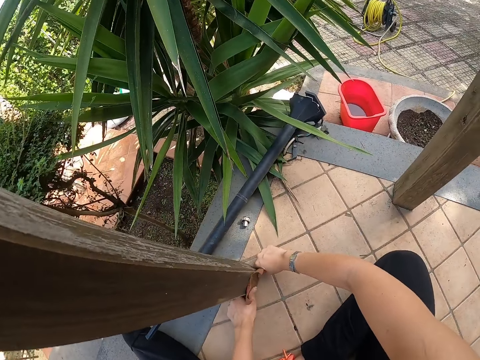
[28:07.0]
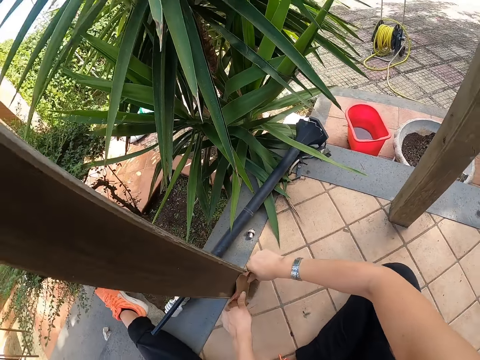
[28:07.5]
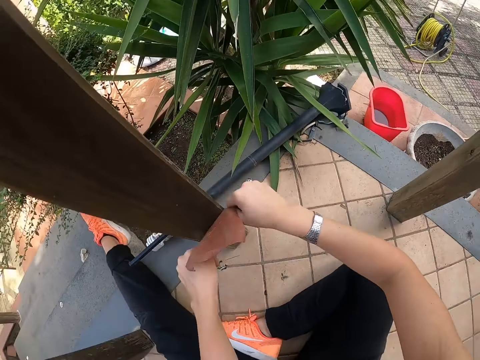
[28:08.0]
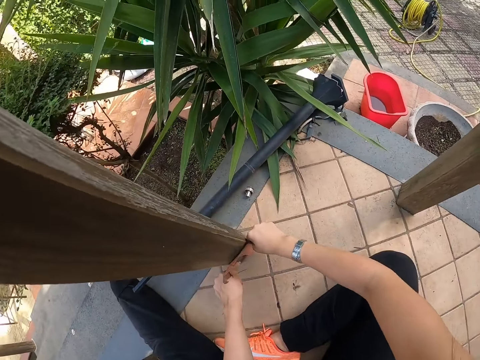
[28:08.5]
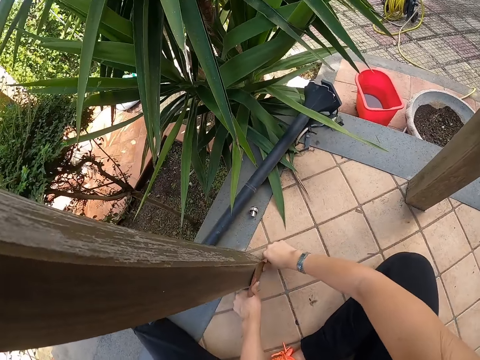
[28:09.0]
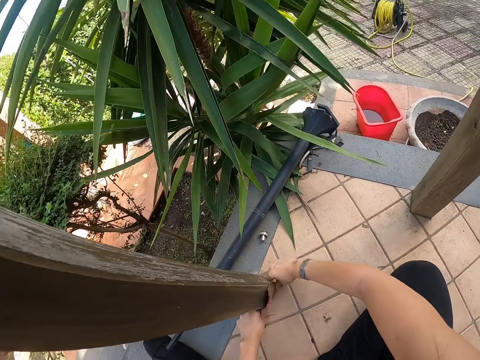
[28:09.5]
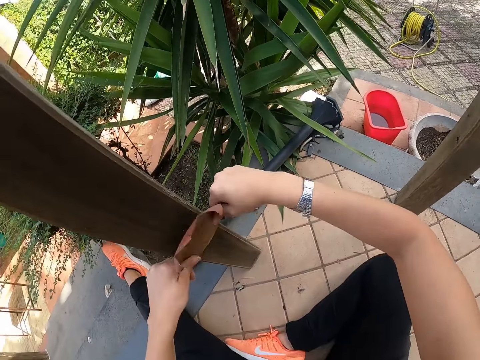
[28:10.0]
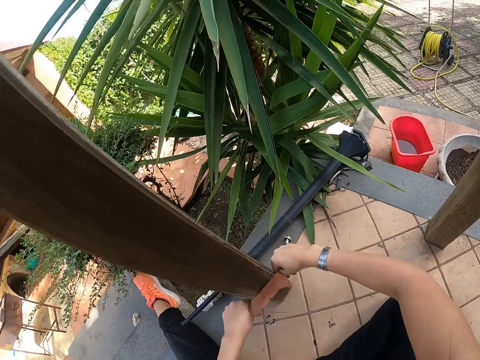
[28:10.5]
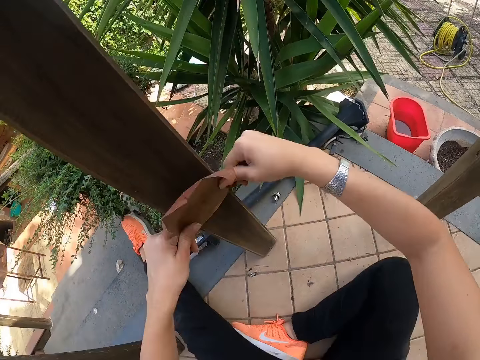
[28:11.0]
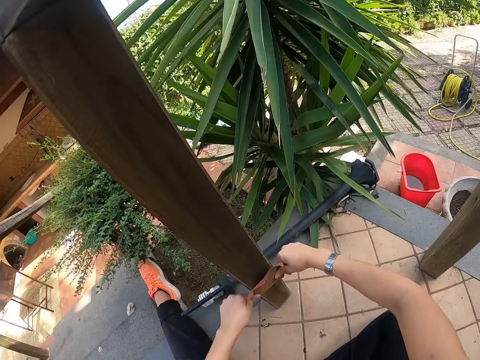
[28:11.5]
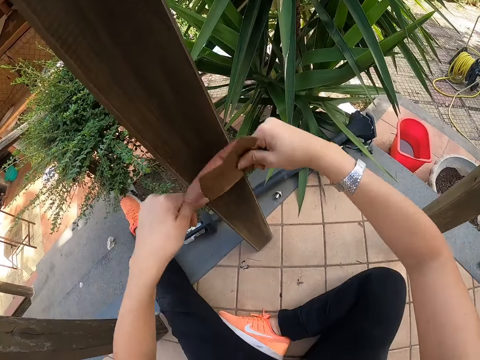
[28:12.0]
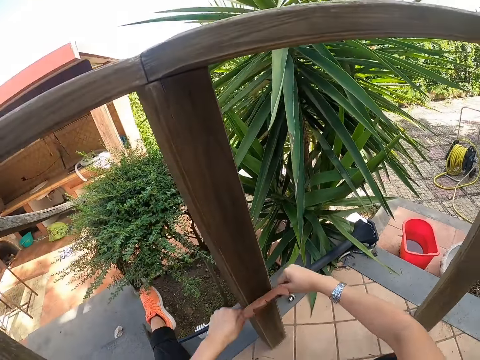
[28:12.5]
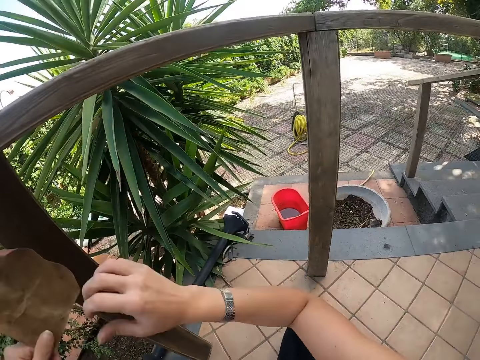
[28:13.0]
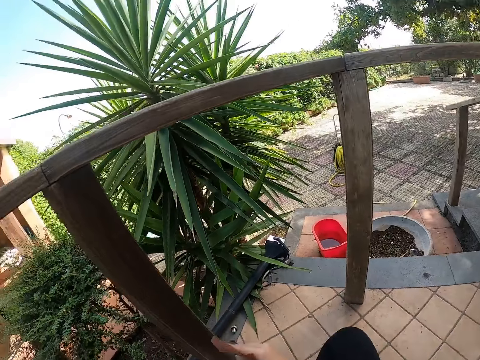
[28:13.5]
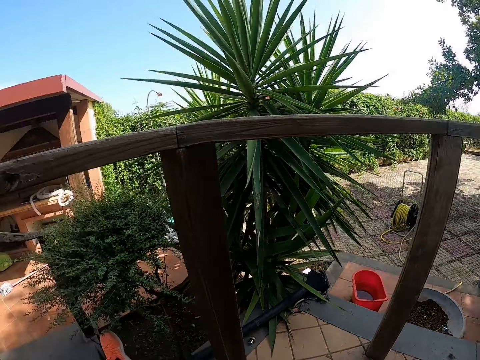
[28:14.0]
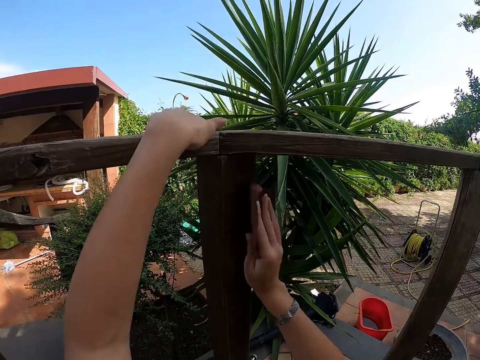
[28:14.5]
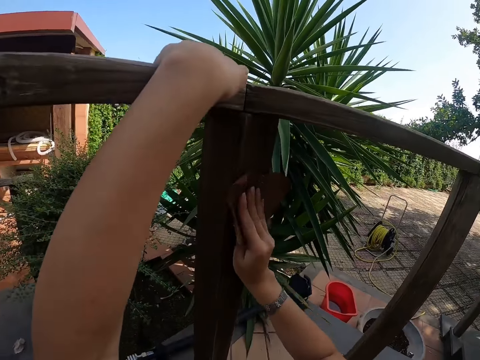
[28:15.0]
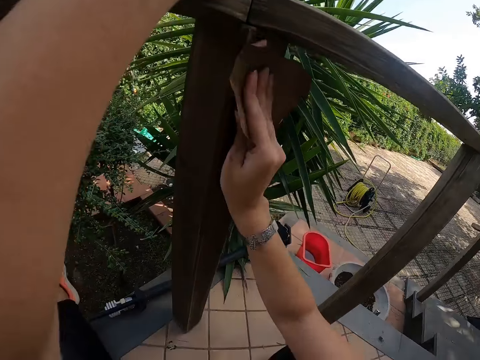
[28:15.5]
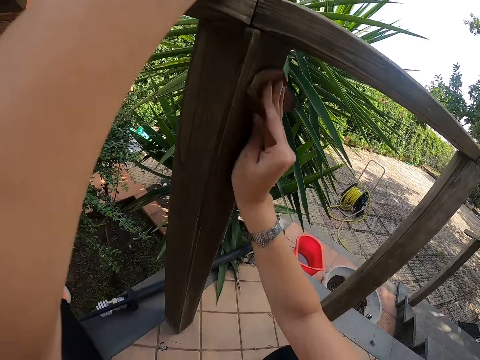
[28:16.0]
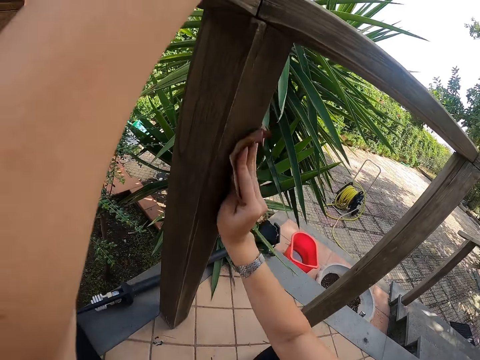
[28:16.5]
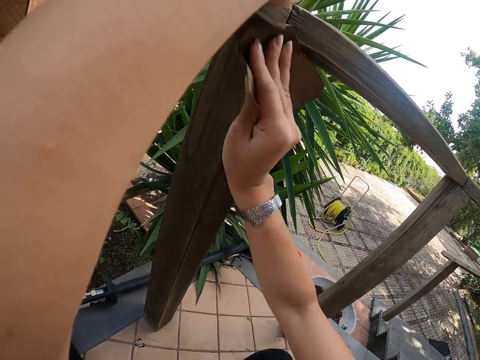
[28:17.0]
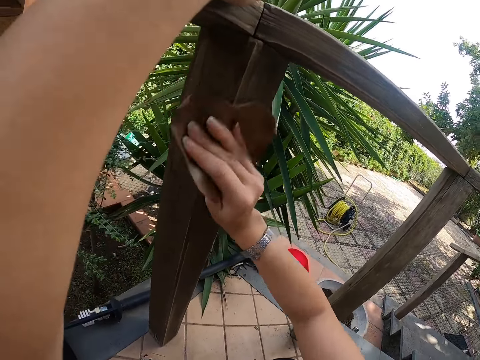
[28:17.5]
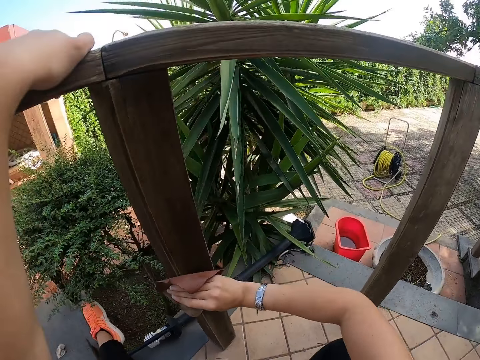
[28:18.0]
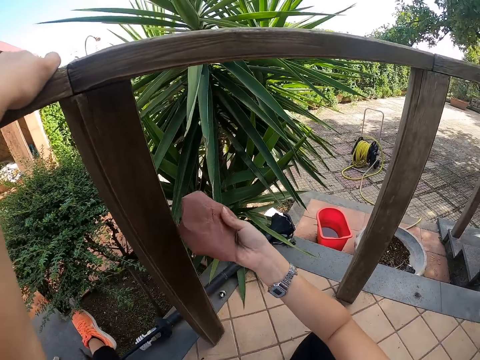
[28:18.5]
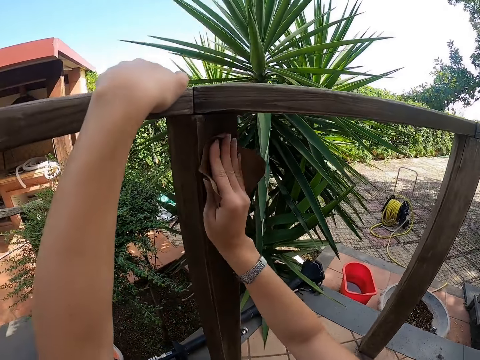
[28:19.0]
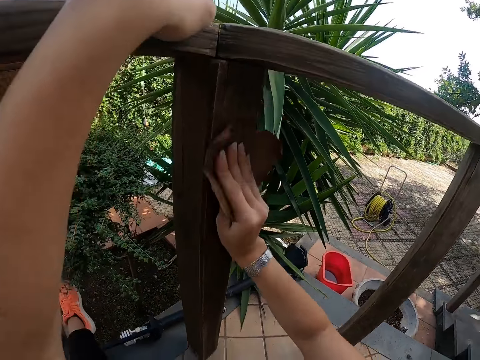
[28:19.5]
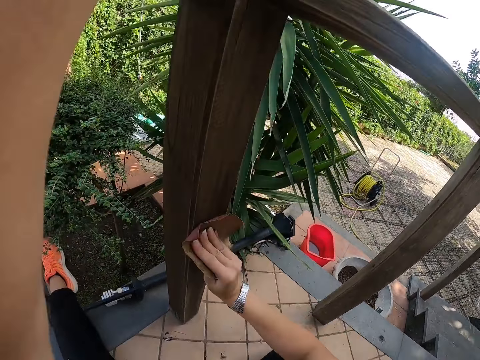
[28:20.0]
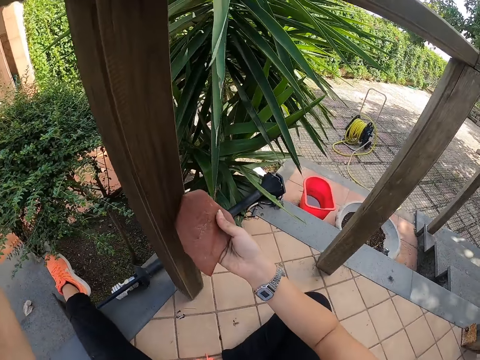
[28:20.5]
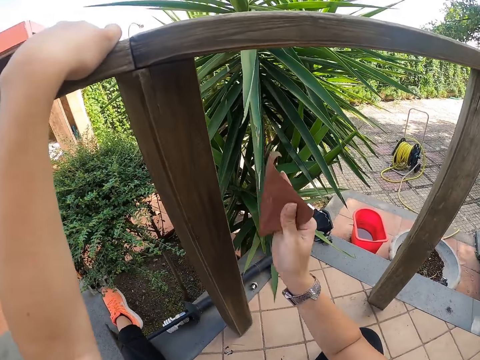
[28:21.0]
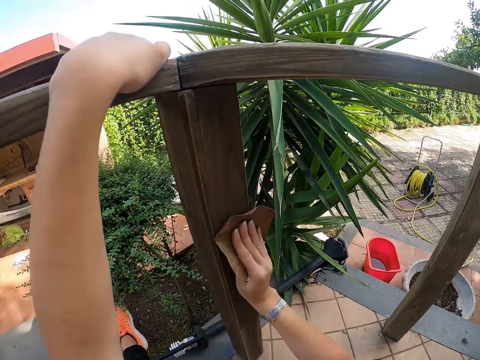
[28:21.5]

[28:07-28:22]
The camera wearer holds the wood with the left hand and scrubs the wood.

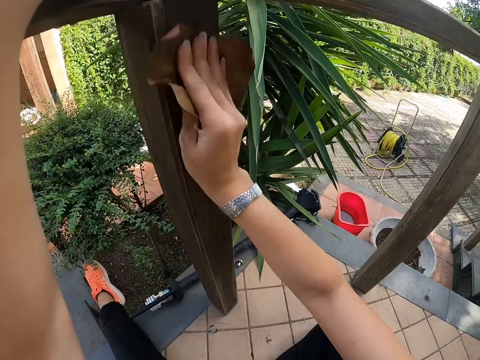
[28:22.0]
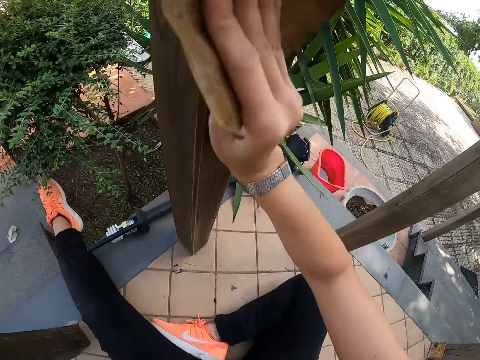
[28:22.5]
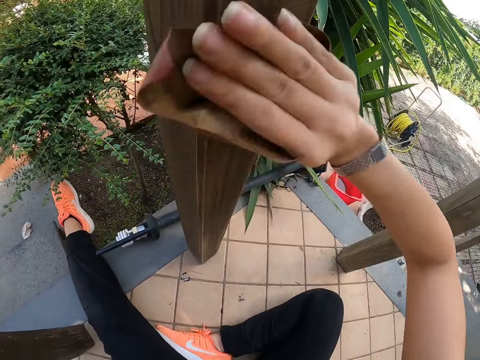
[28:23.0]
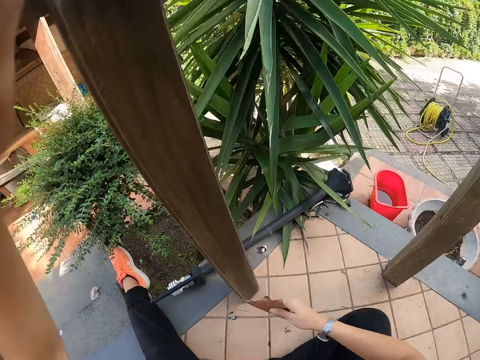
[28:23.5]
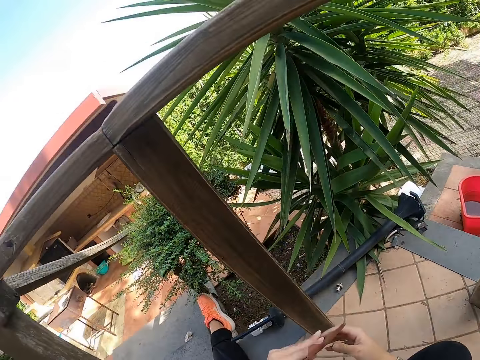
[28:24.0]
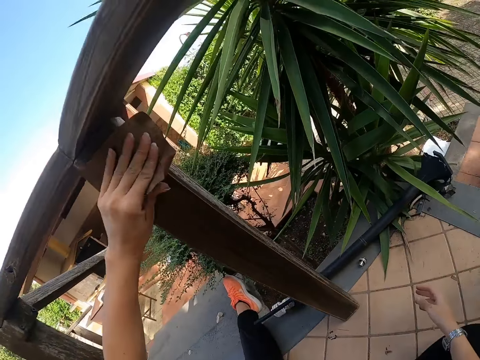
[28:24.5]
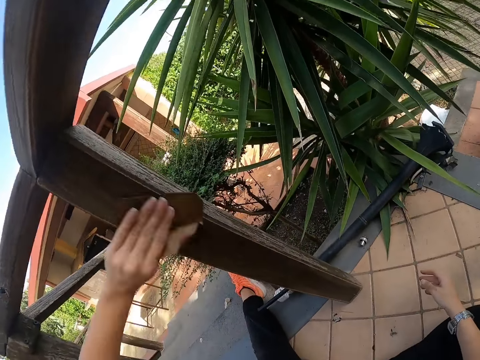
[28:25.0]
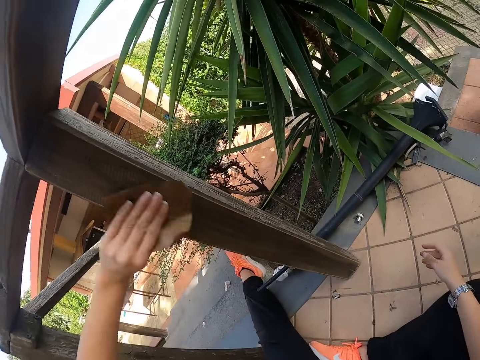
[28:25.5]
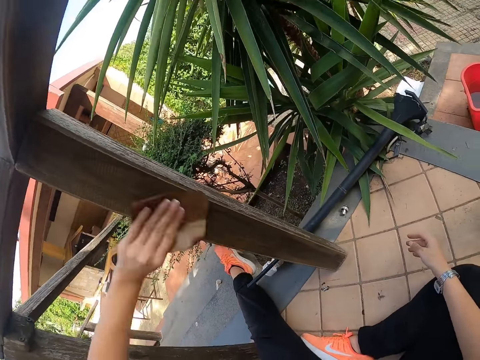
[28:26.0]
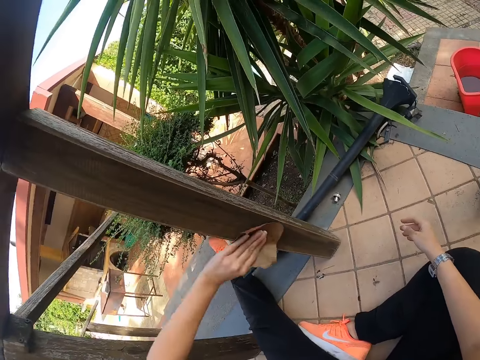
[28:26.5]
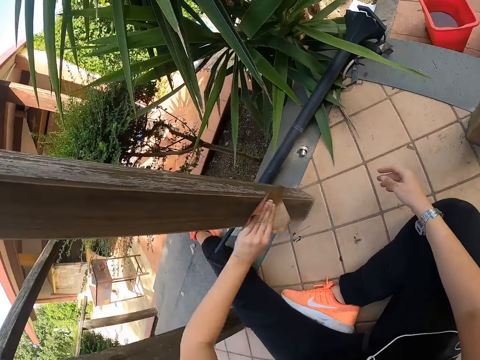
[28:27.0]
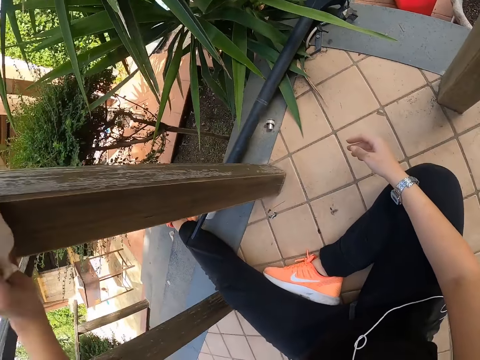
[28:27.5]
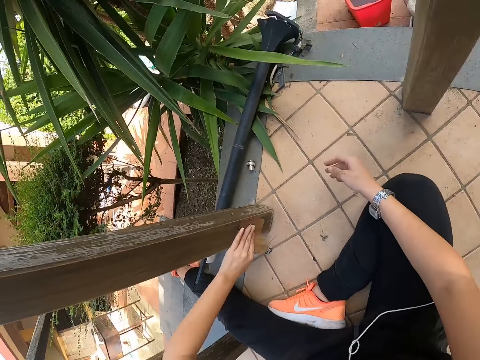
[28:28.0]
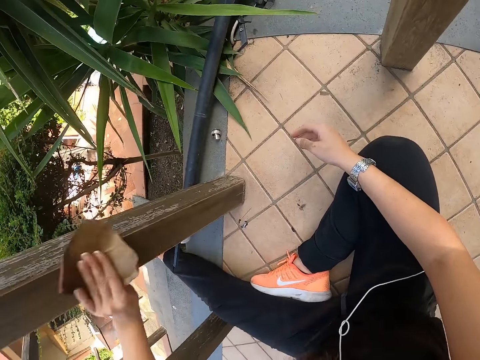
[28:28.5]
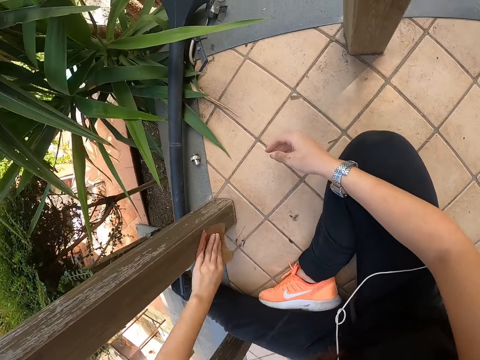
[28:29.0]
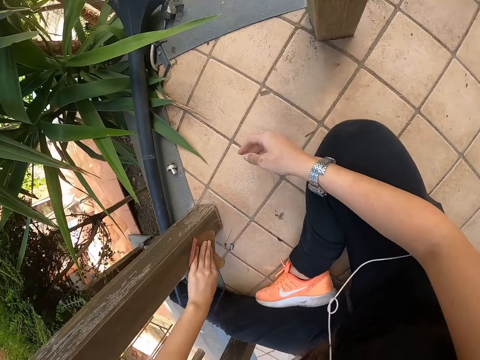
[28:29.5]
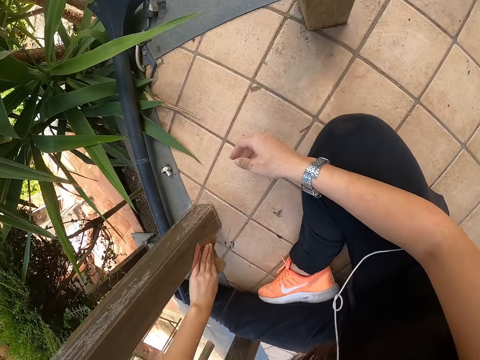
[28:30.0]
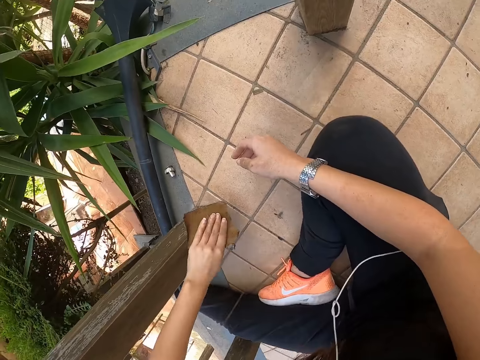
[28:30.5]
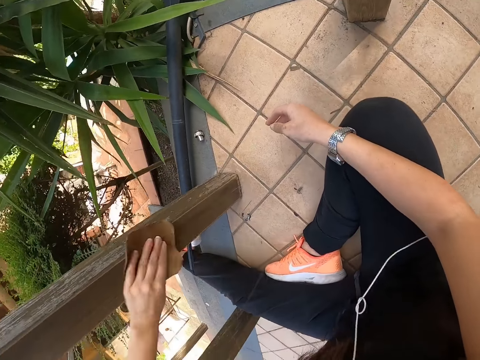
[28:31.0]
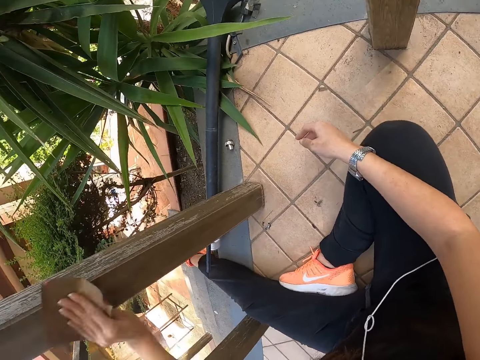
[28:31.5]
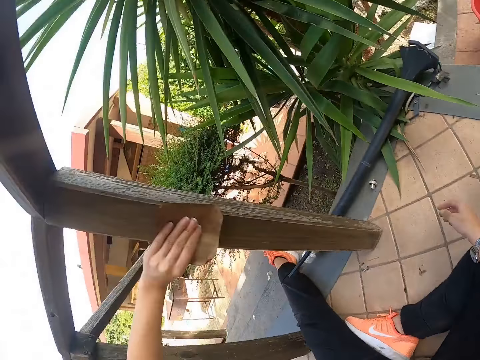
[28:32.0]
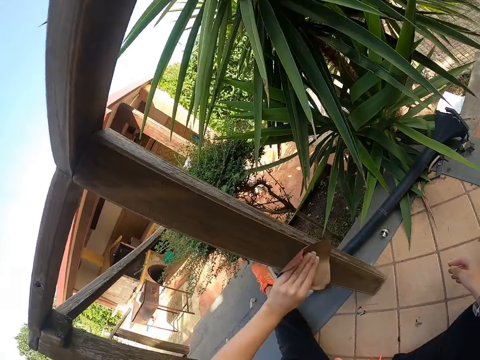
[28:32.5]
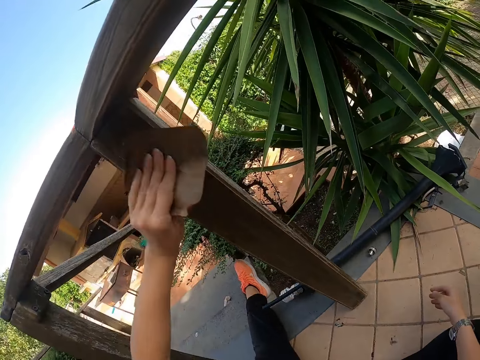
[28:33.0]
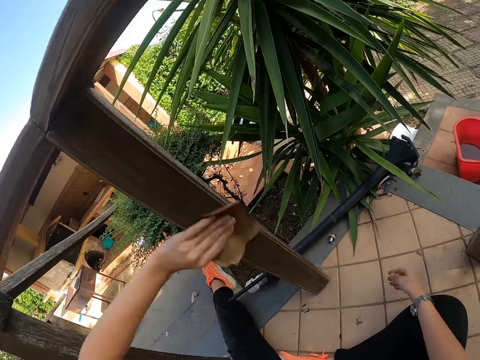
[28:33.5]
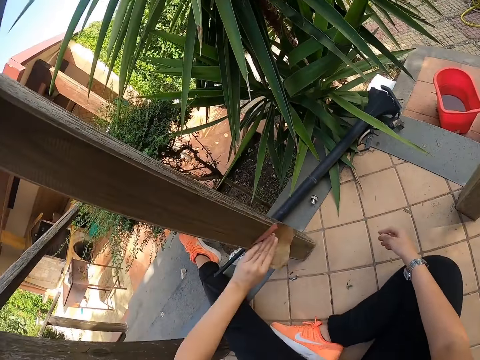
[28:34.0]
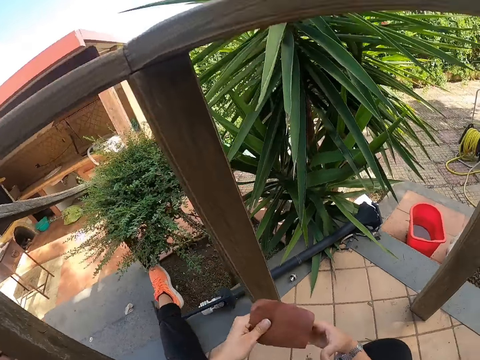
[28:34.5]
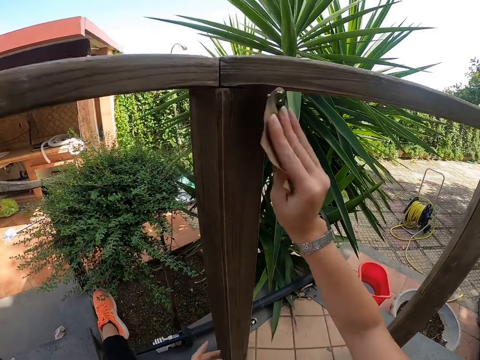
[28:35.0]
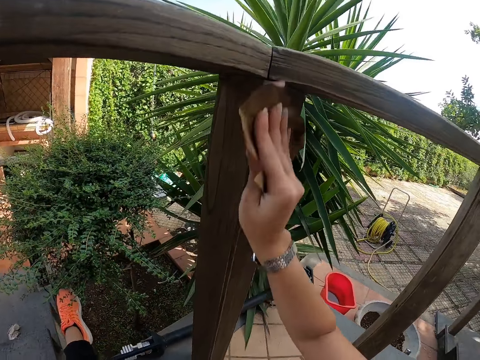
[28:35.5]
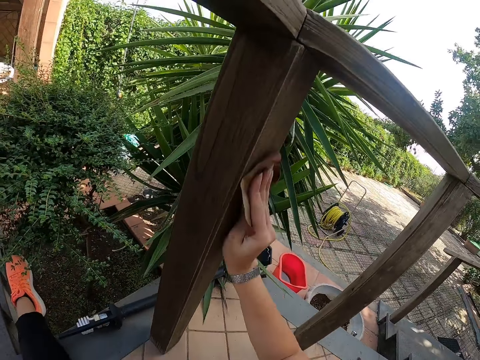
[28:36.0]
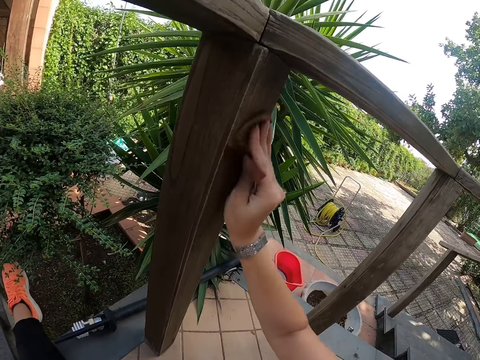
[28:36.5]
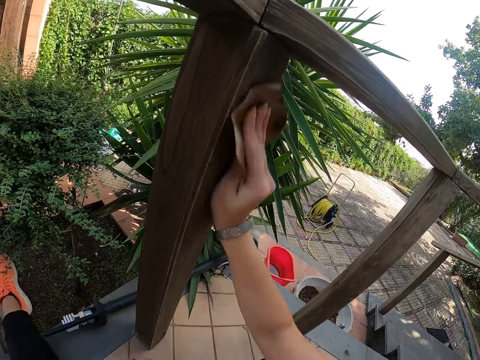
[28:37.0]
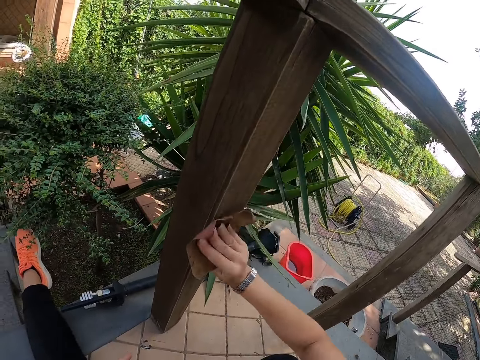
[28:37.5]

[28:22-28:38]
The camera wearer scrubs the wood with the left hand. They place the sandpaper on the right hand. They scrub the wood with the right hand.
